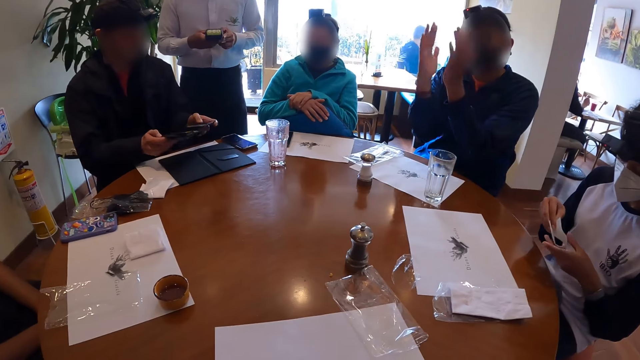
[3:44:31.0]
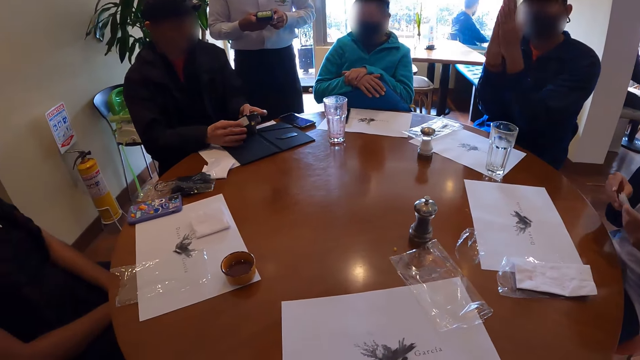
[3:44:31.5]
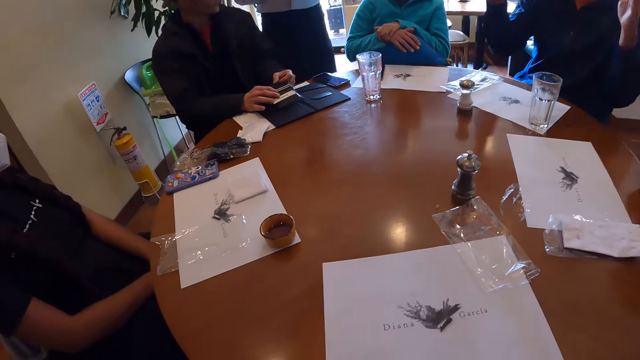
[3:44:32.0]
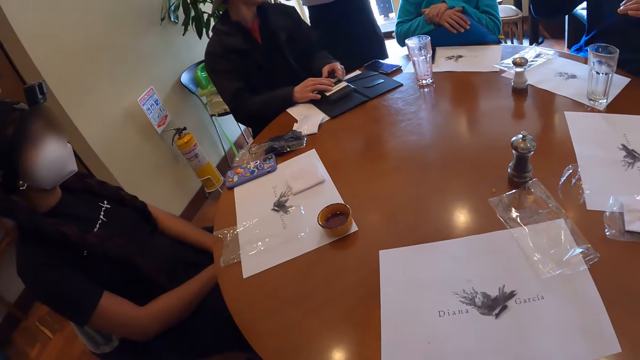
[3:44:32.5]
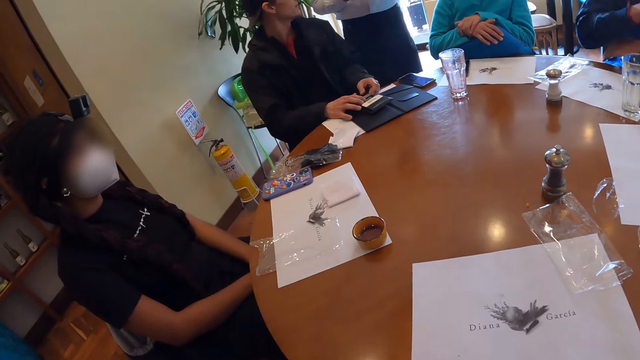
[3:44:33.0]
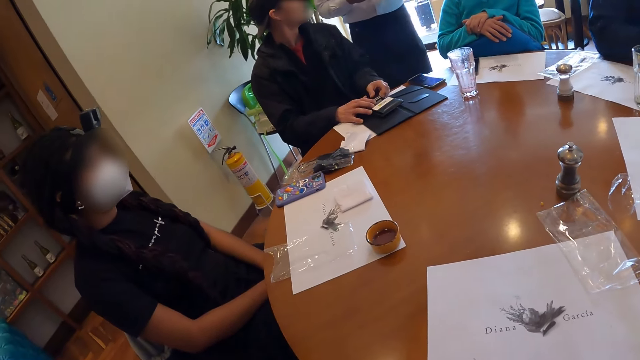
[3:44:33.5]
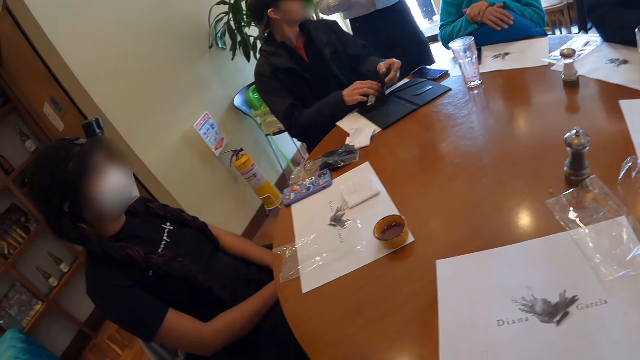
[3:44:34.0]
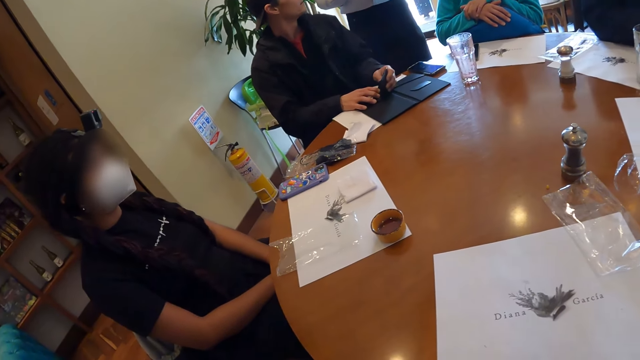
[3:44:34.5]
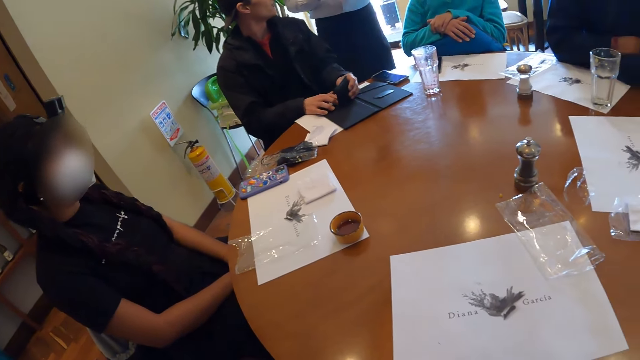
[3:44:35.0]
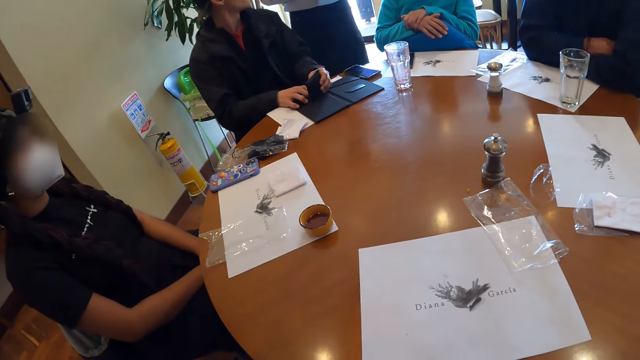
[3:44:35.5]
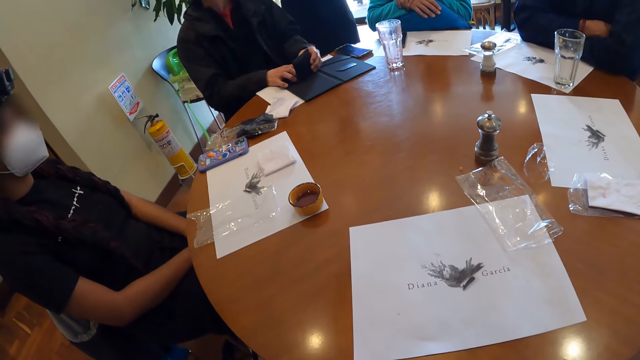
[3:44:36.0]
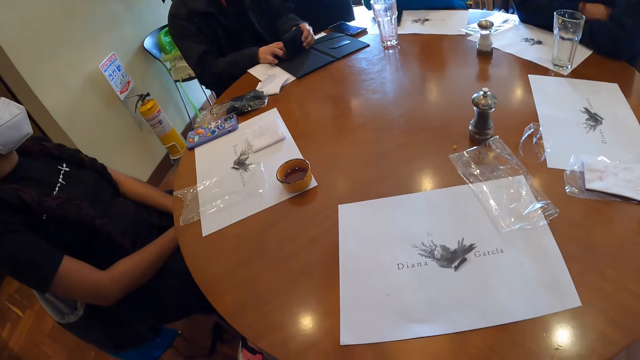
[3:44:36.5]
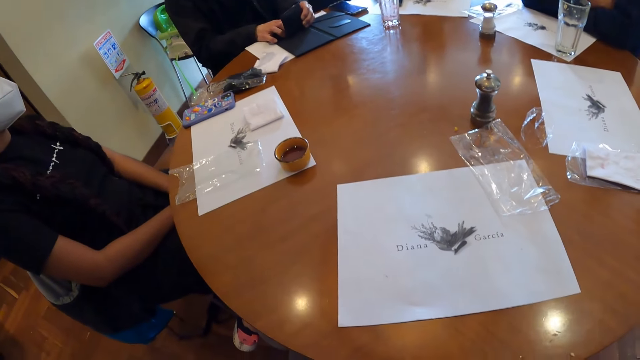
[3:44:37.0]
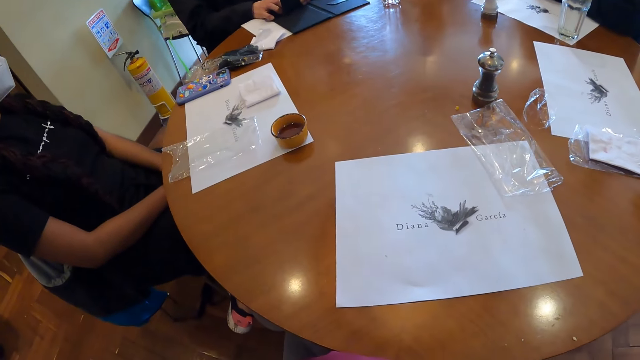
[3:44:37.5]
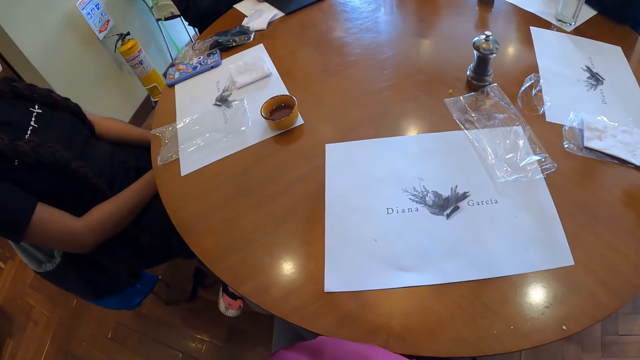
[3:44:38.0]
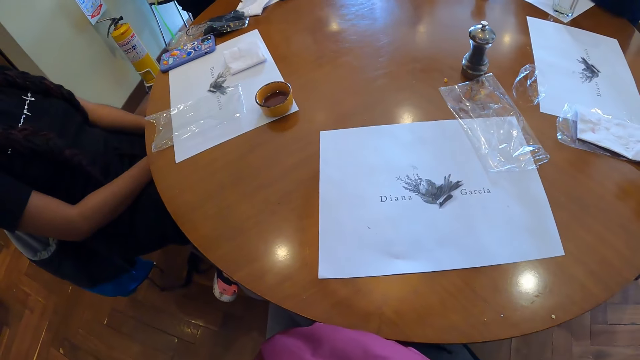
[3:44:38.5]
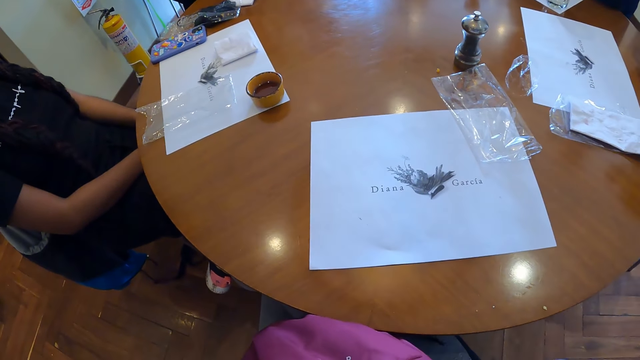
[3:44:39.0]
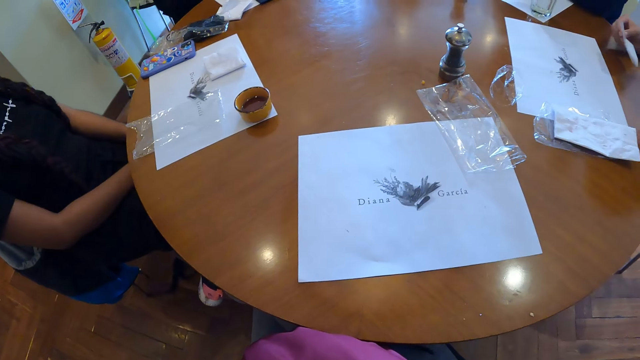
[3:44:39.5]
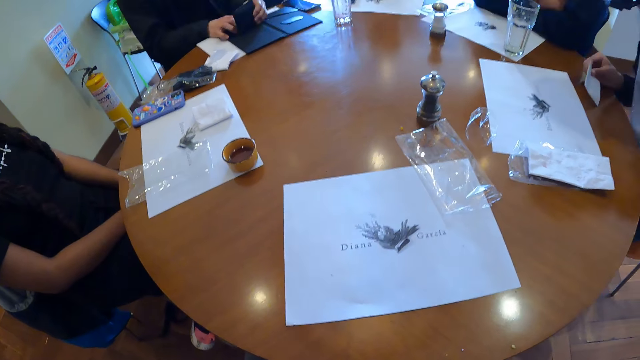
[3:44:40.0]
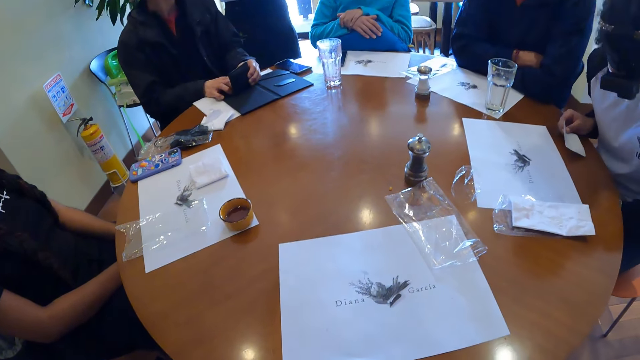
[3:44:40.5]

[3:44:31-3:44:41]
The man places the wallet on the table with both hands.

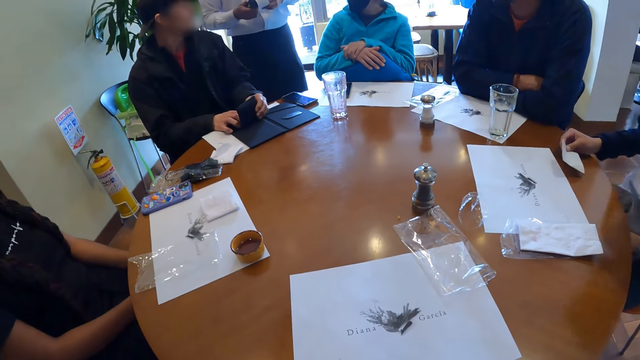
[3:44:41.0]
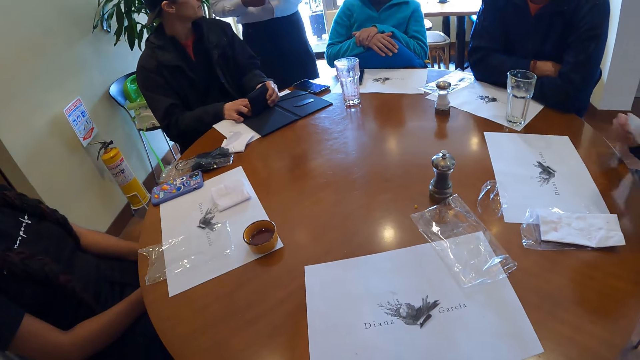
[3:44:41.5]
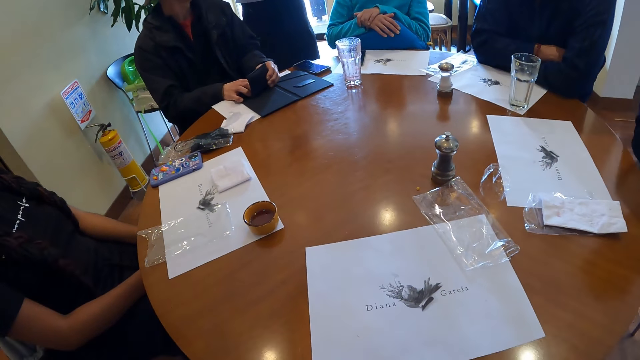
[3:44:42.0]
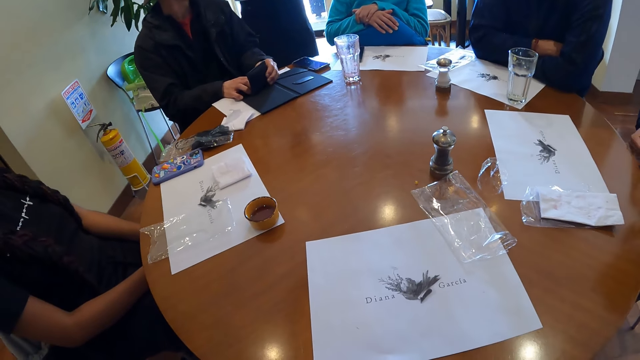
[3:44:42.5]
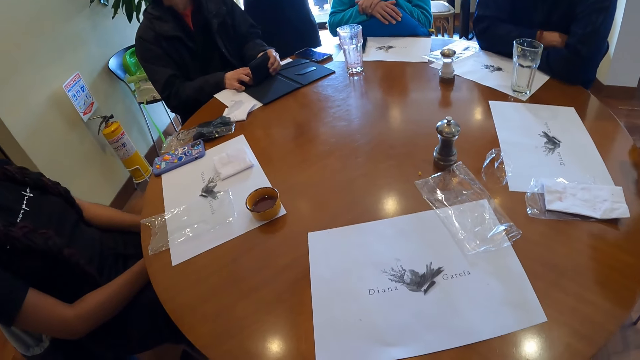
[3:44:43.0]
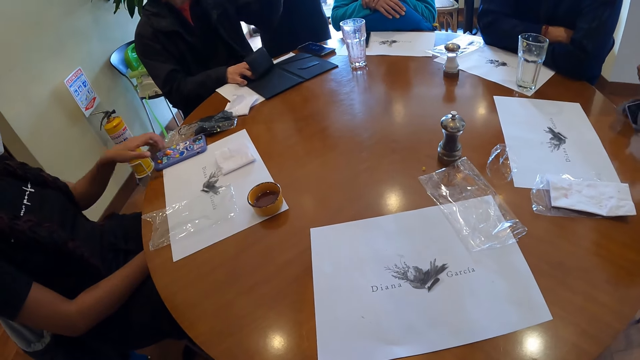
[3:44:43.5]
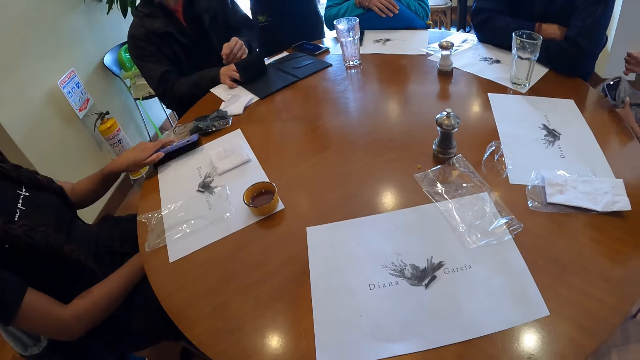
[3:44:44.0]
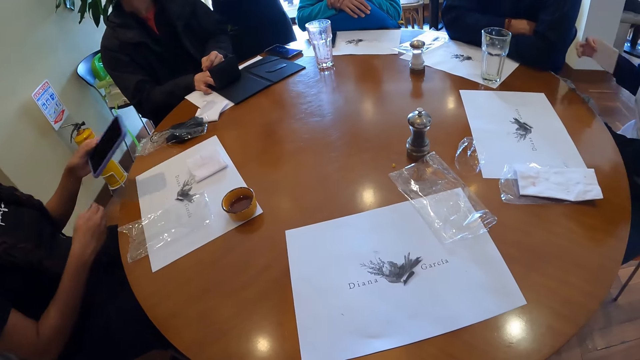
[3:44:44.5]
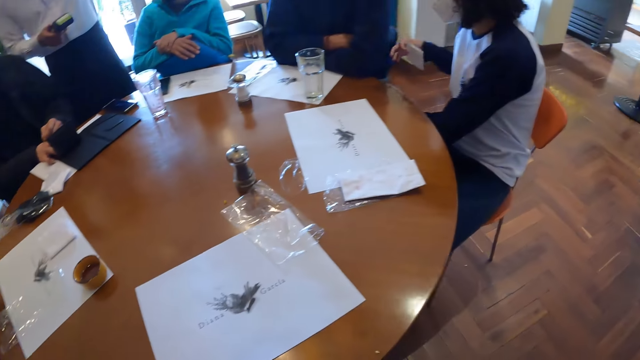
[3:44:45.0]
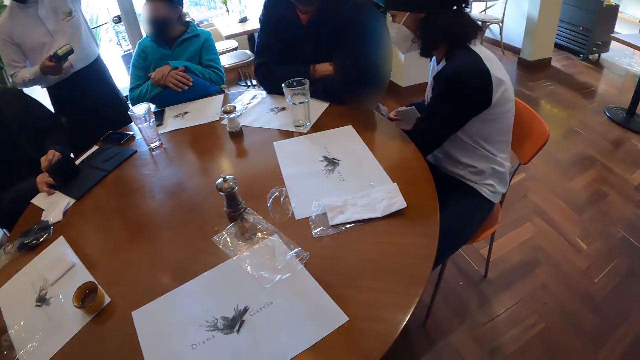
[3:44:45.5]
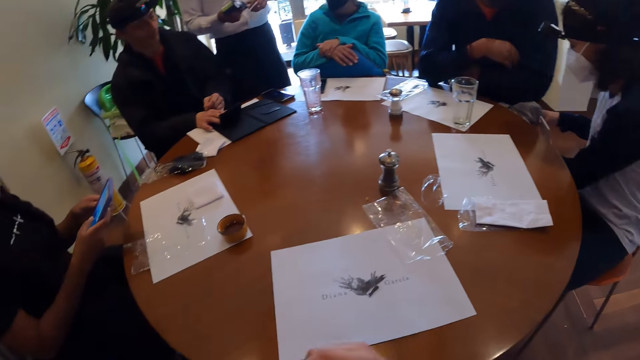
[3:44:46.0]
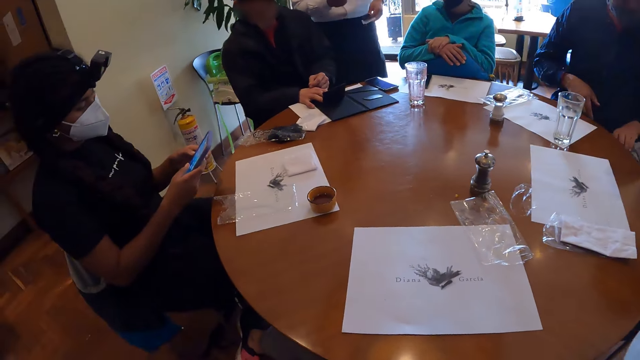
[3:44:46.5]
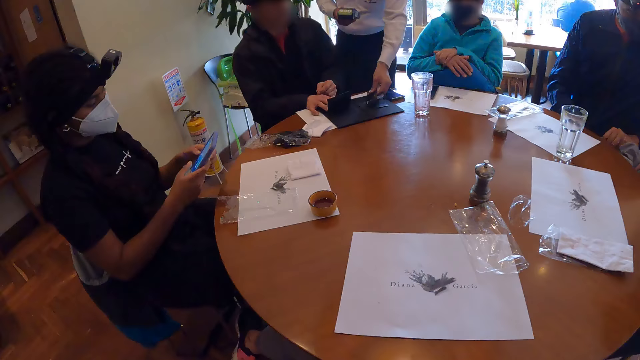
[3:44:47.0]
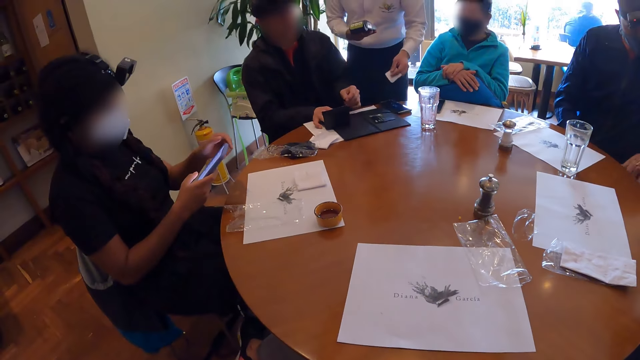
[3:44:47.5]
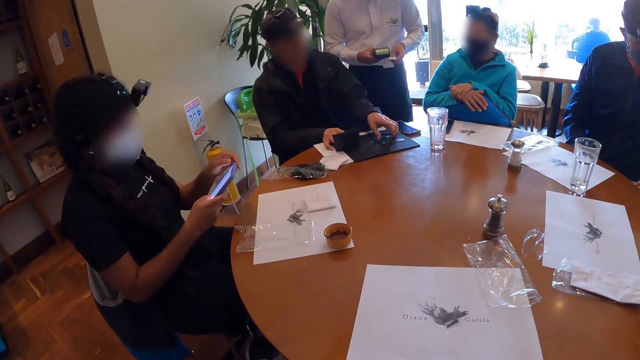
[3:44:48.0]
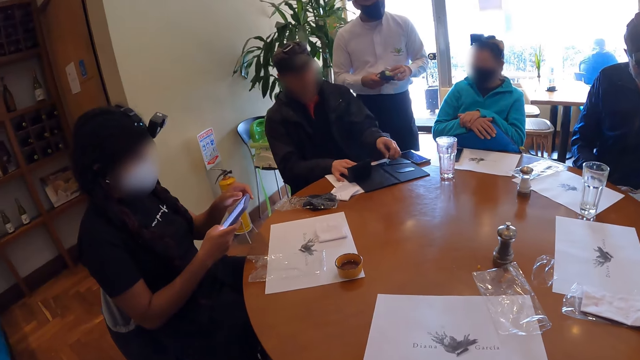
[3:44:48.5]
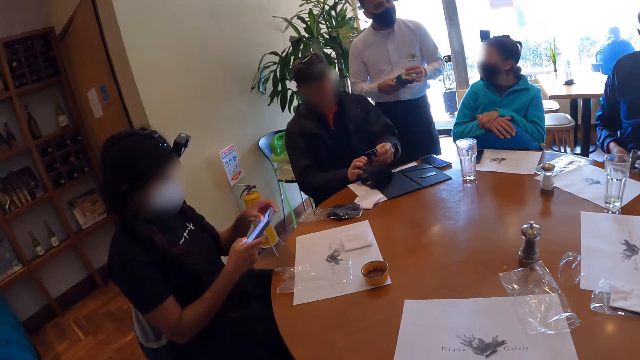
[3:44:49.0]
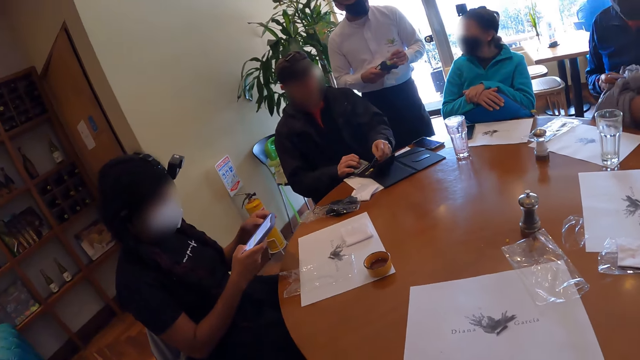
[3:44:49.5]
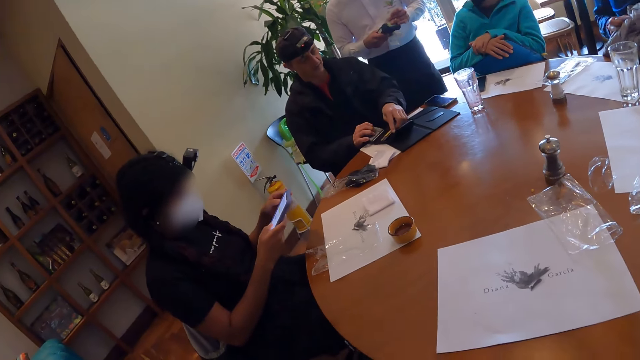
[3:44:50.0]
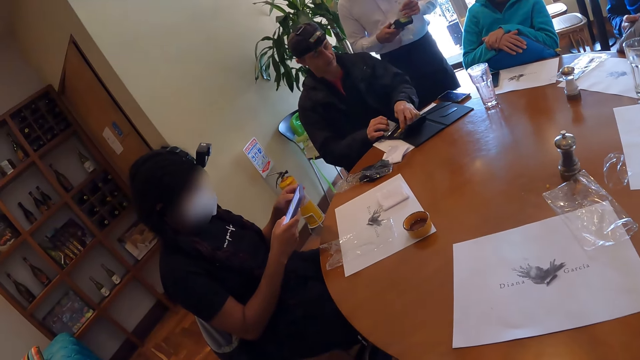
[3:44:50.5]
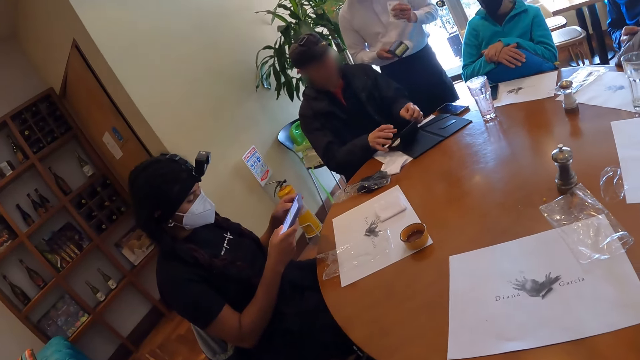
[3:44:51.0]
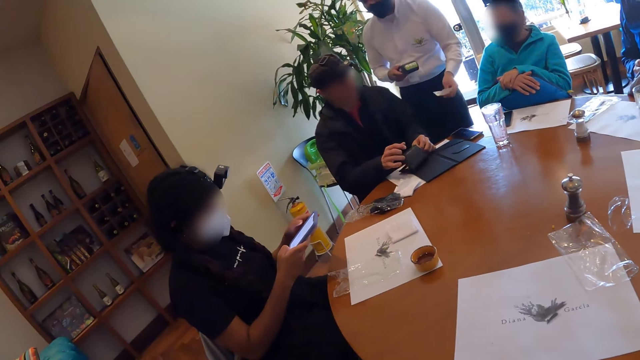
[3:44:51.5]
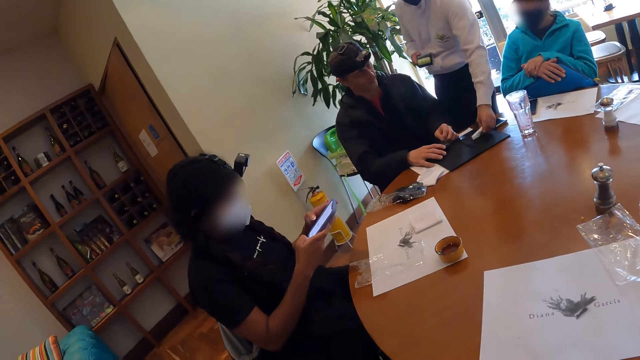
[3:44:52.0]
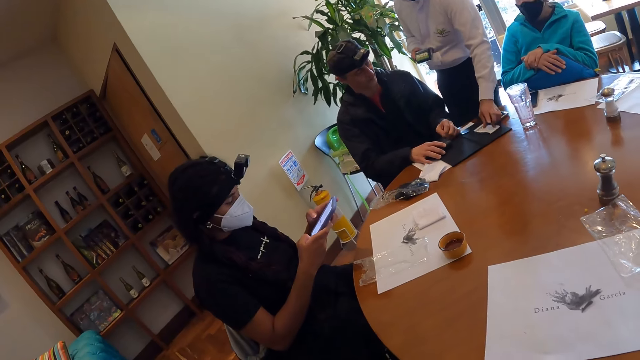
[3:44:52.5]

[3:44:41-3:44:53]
A man gesticulates with his left hand. A woman picks a phone from the table with her left hand, passes the phone to her right hand, and operates the phone with both hands. Another man holds a pullover on his laps with both hands. A waiter drops the credit card on the table with his left hand. The first man picks the credit card from the table with his left hand. The waiter holds a receipt with his left hand in the portable card machine in his right hand. The first man places the credit card in the wallet on the table with his left hand. The waiter tears the receipt from the portable card machine with his left hand. The waiter drops the receipt on the table with his left hand.
